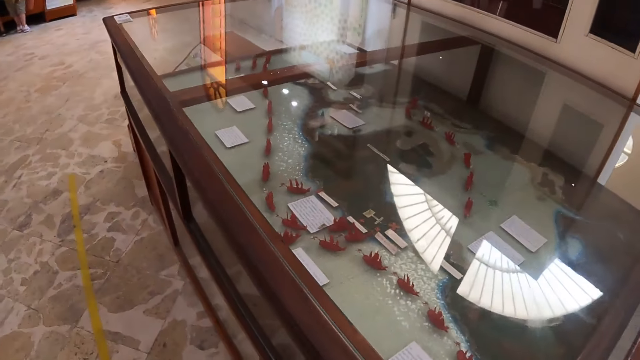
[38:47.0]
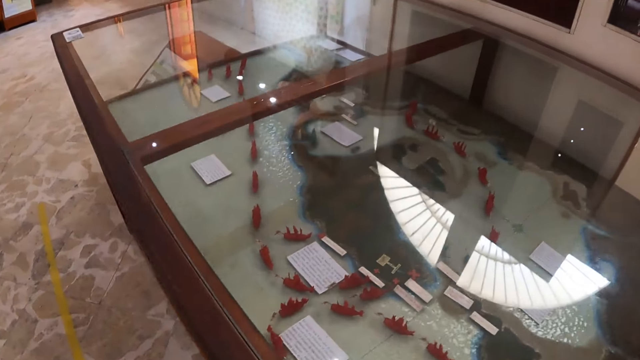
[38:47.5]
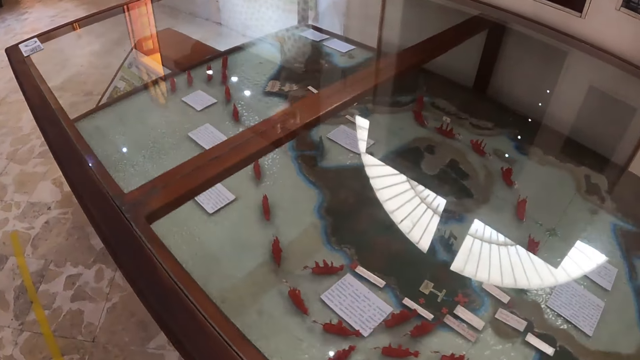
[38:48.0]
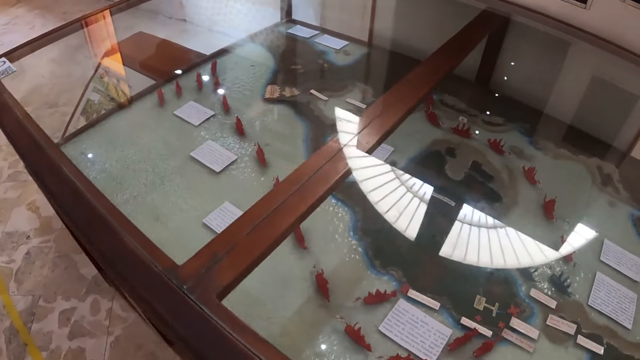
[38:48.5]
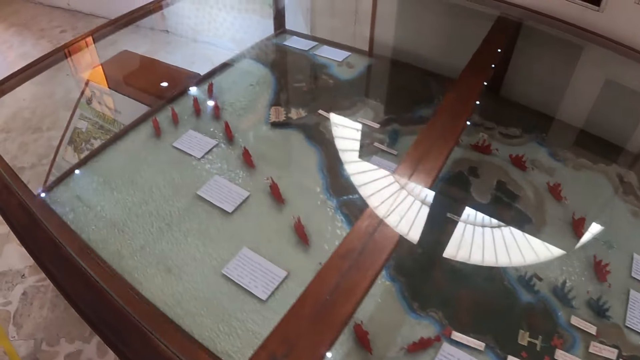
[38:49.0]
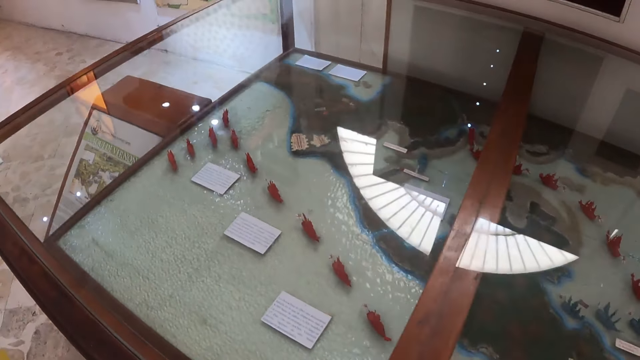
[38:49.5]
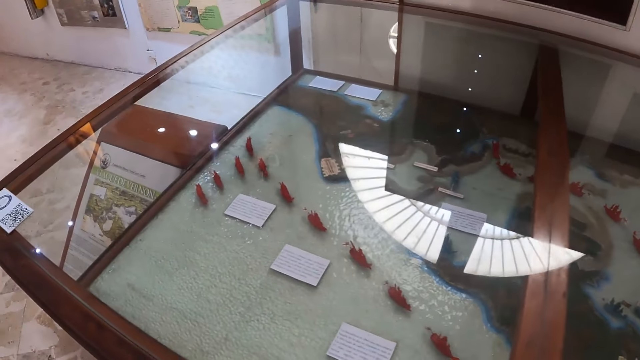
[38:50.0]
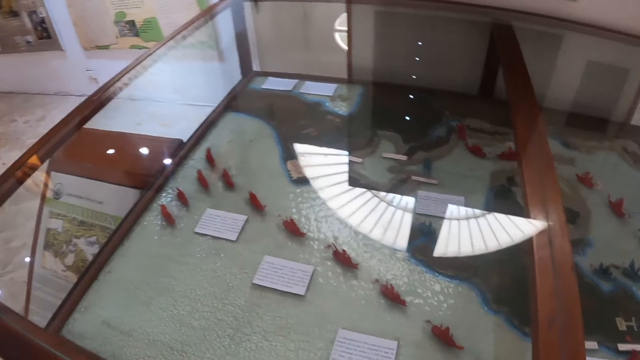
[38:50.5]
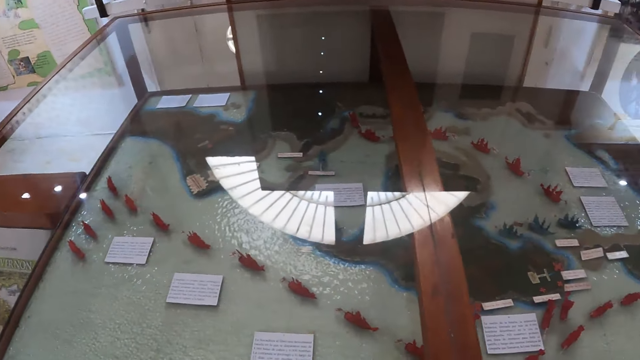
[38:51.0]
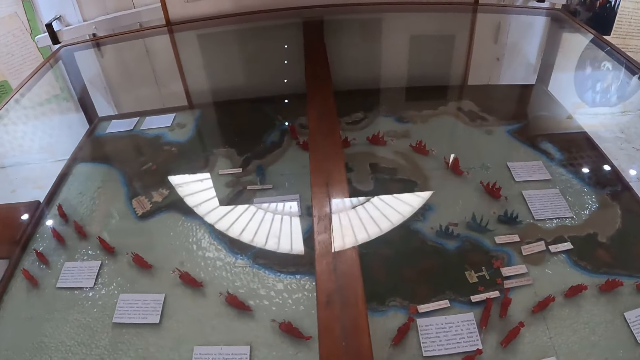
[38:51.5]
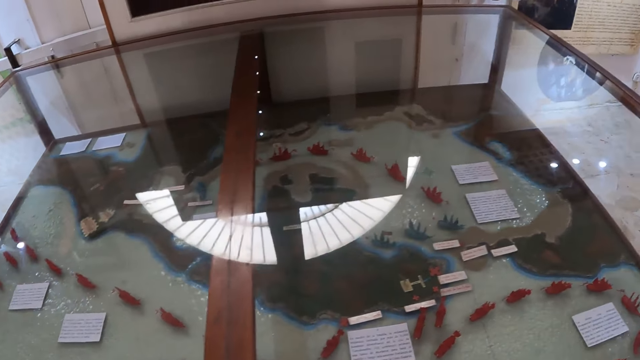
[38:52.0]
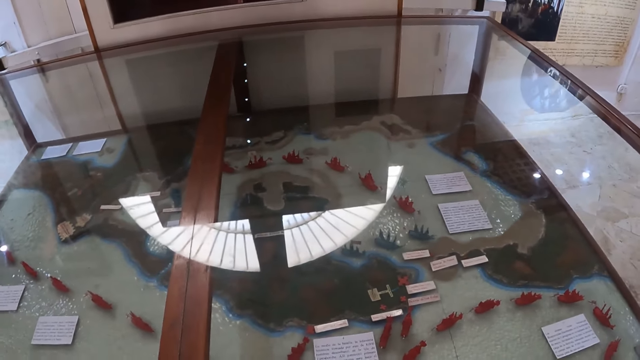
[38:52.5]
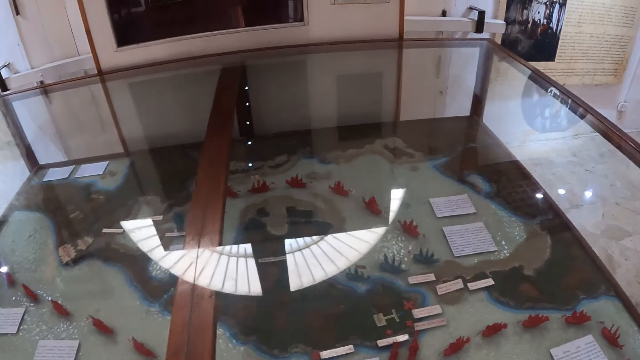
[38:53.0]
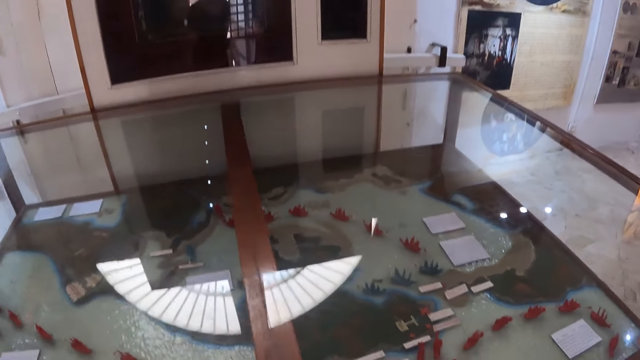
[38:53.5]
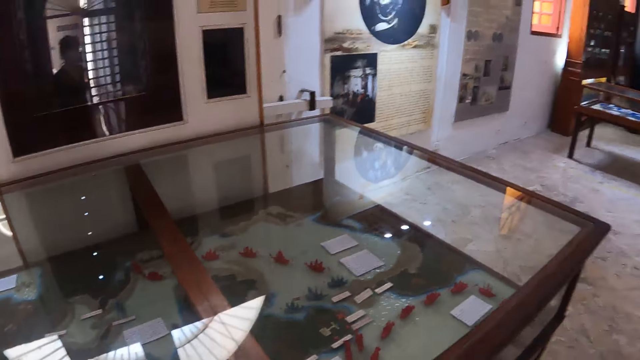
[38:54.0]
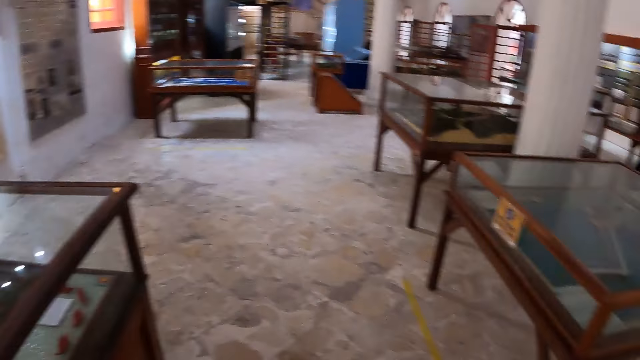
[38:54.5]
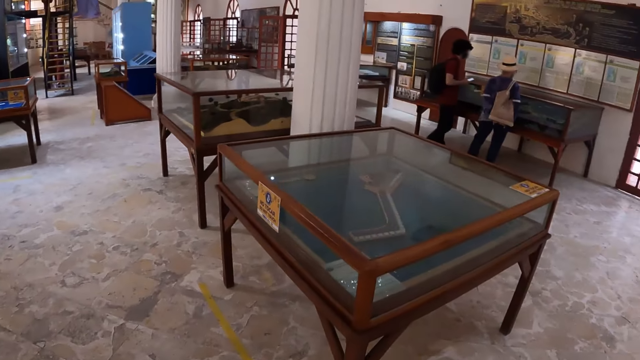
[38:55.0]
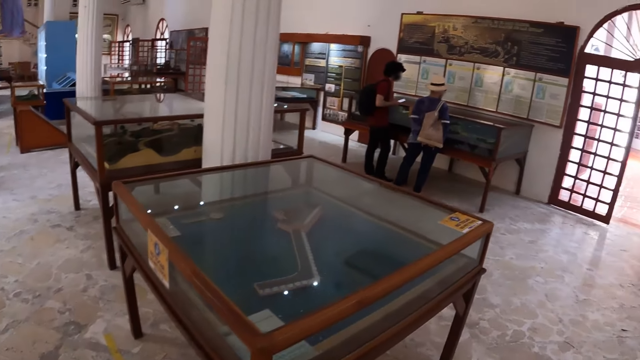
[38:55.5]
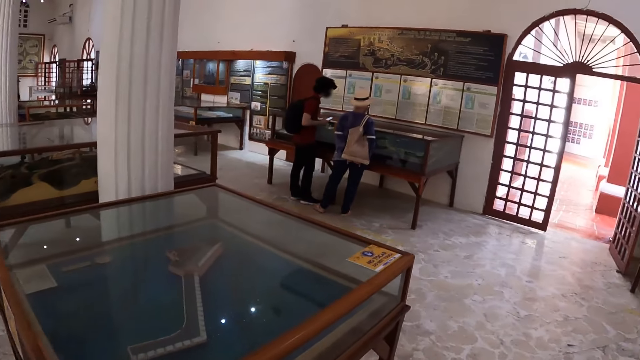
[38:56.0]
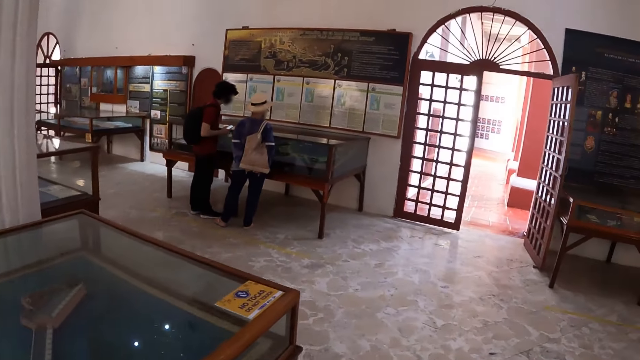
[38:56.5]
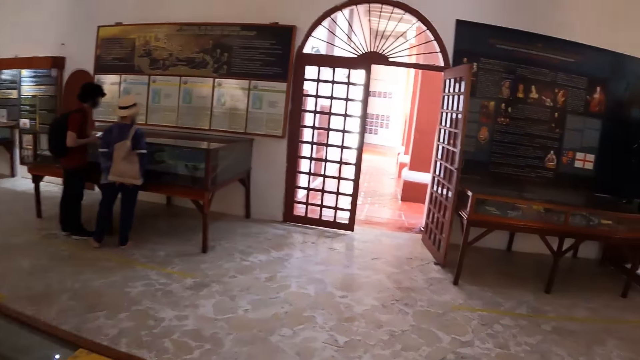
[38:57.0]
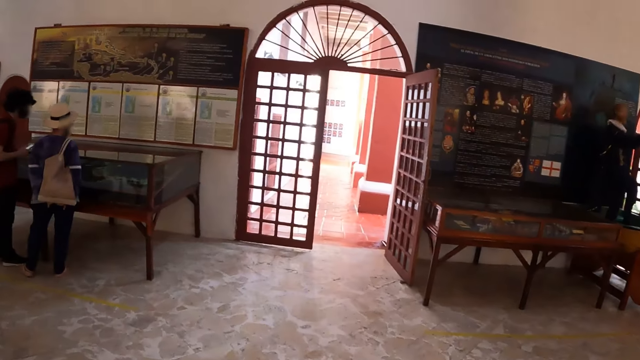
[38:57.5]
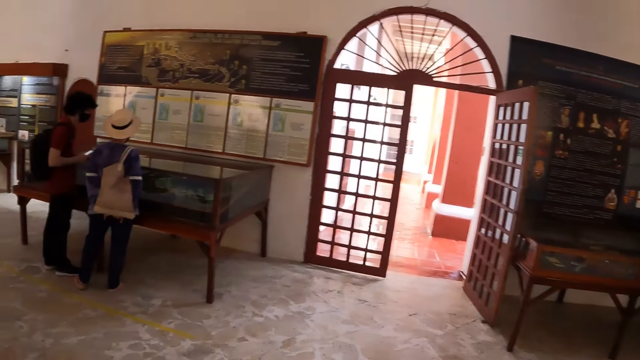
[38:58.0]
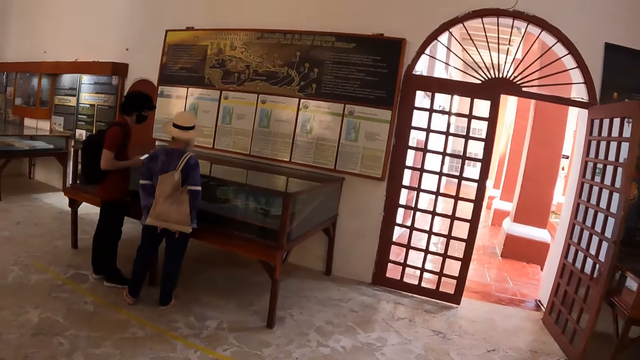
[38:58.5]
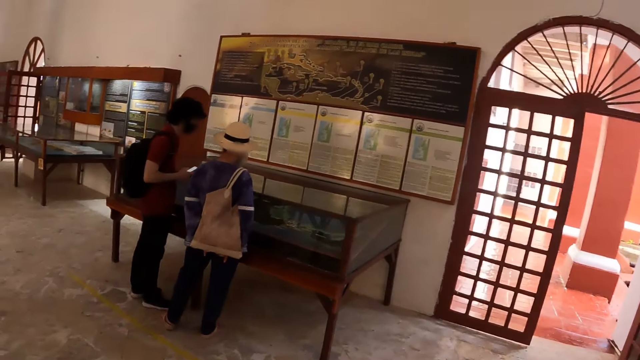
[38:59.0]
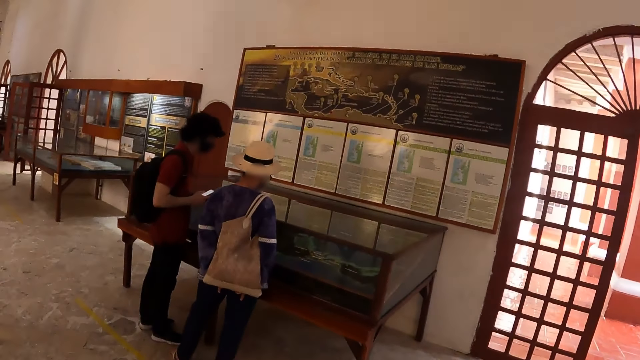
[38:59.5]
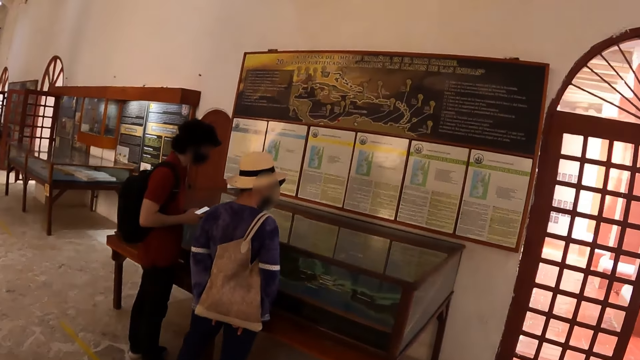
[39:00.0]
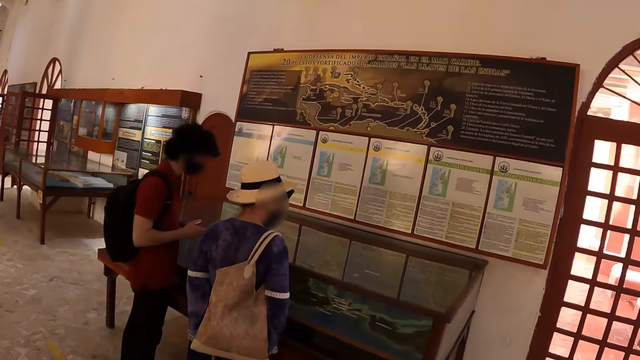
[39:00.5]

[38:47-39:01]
The camera wearer looks at something in the glass table. They walk around the museum. They walk towards the other glass table. A woman looks around the museum collection with a man. The camera wearer walks around the museum.

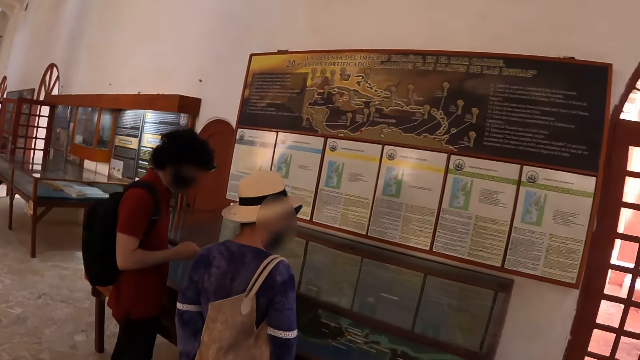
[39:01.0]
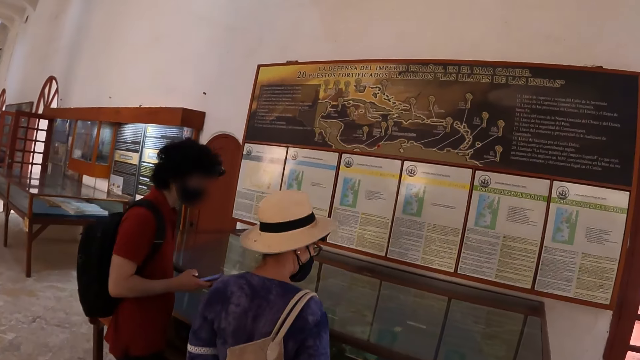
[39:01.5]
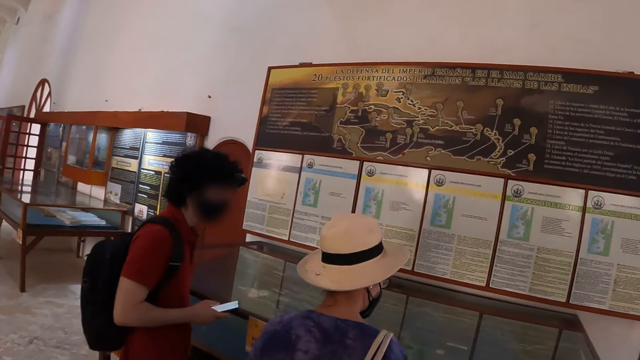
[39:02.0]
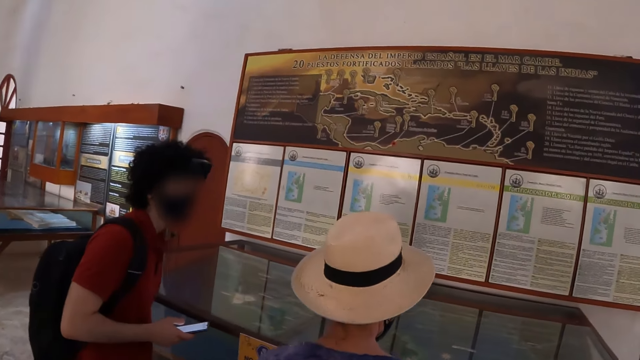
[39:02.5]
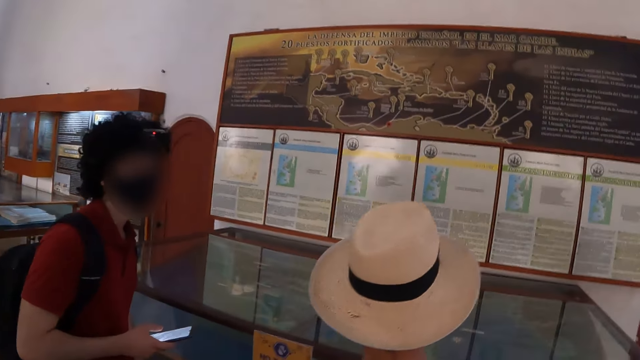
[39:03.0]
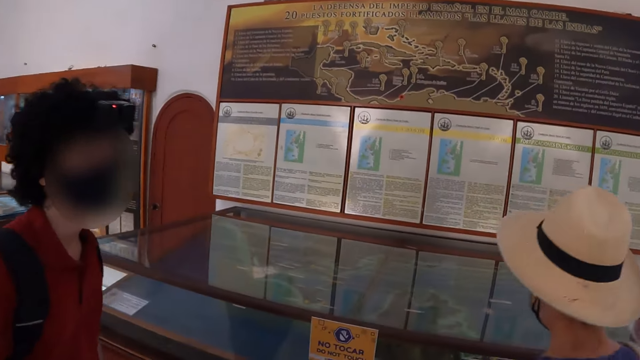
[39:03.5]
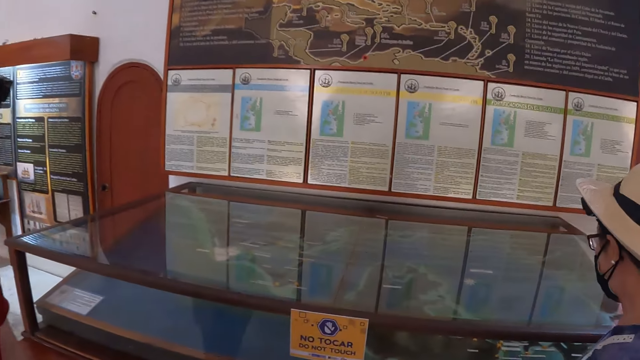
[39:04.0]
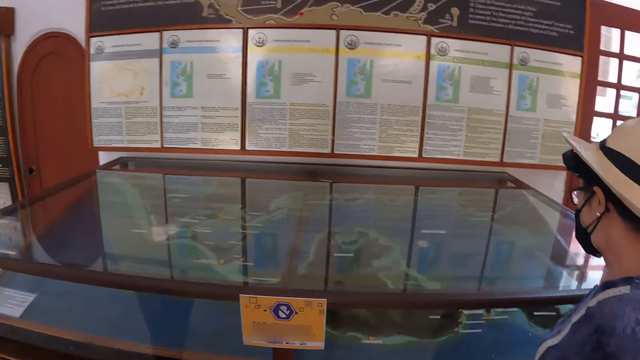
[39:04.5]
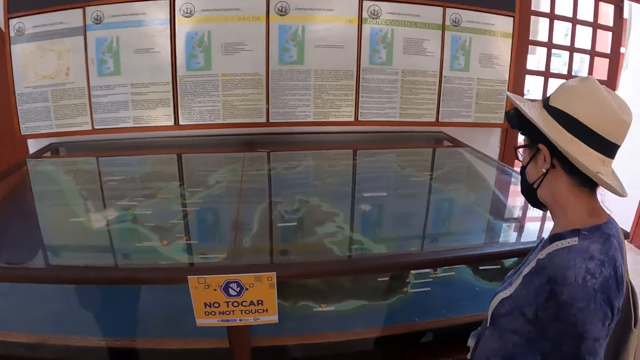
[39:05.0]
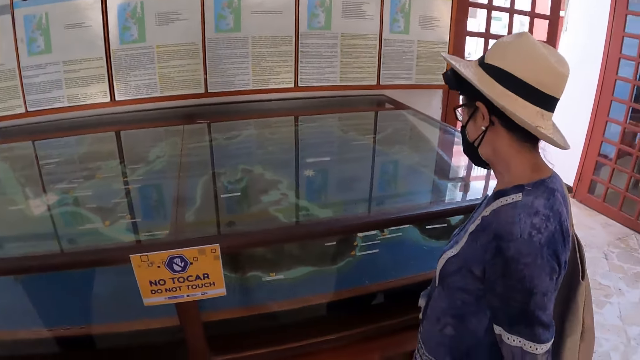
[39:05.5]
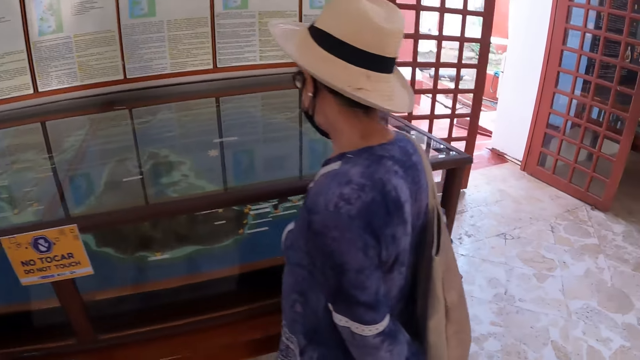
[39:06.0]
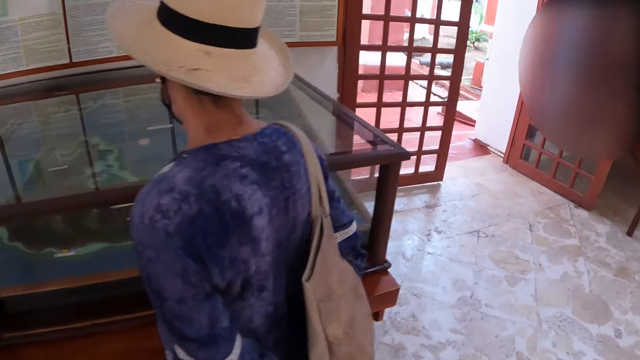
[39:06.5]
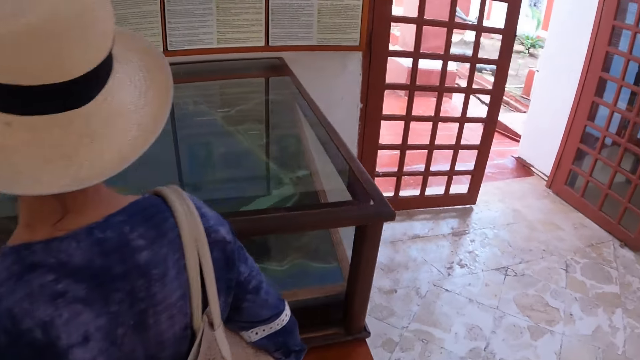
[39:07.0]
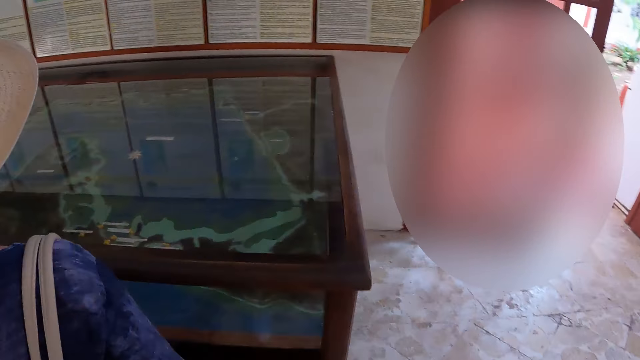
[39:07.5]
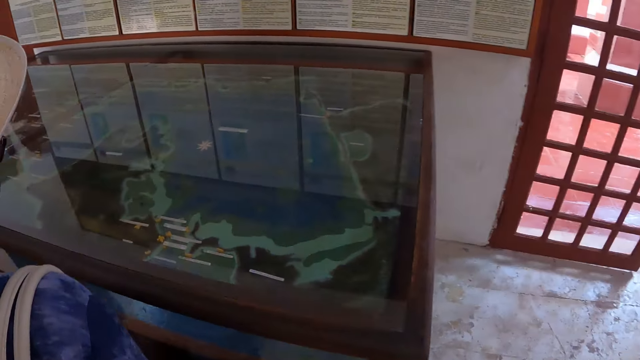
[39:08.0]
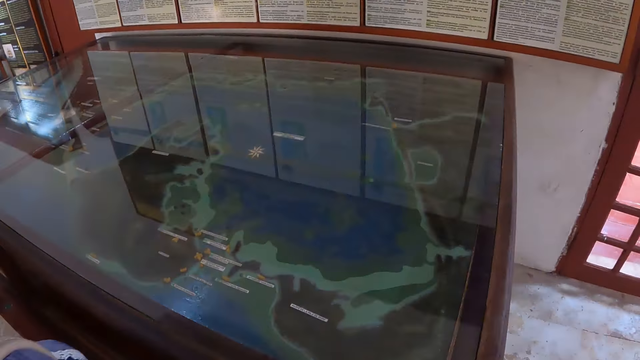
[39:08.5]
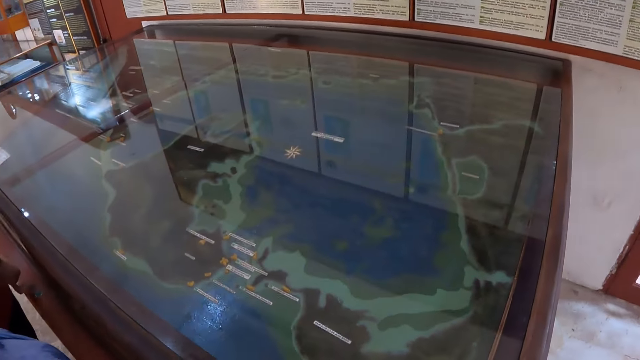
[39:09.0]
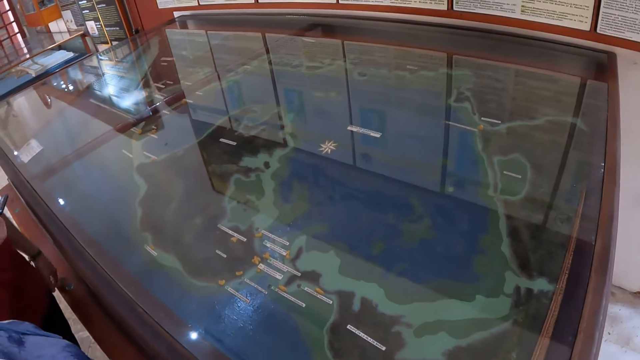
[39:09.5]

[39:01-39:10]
The camera wearer looks around the museum collection. They look at something in the glass table. They walk around the glass table.
